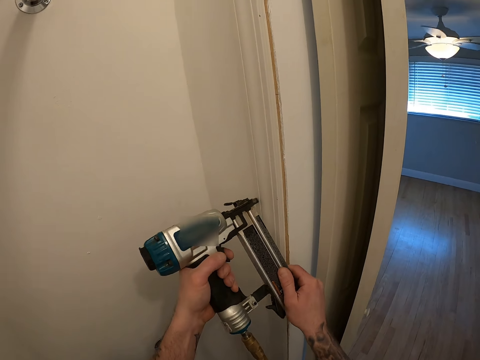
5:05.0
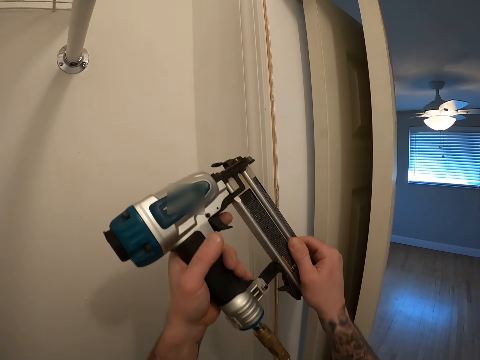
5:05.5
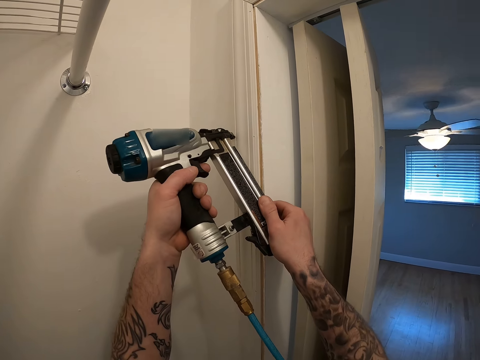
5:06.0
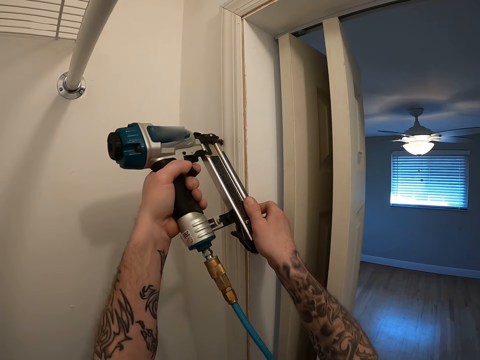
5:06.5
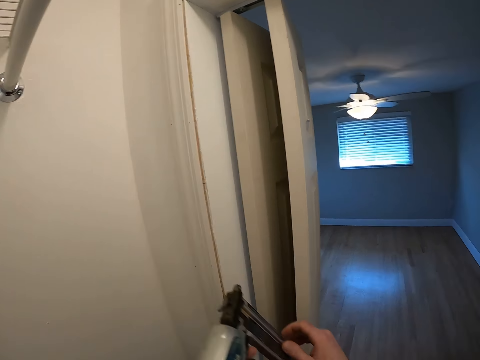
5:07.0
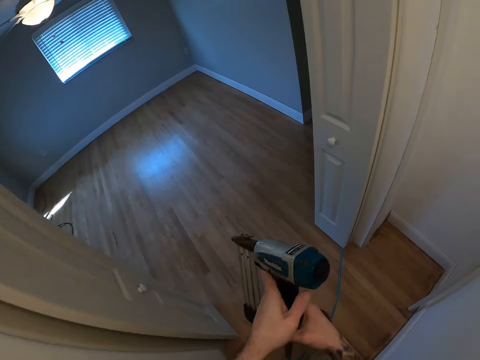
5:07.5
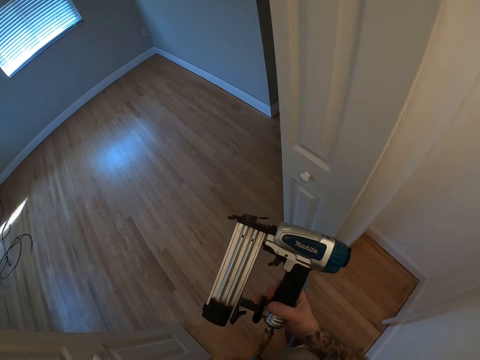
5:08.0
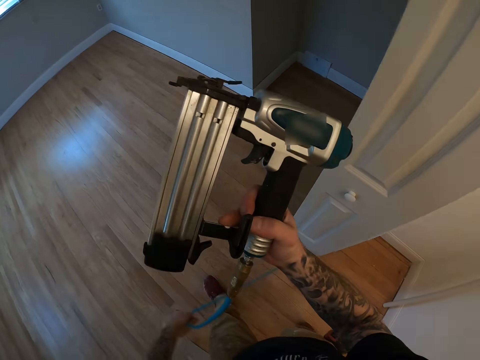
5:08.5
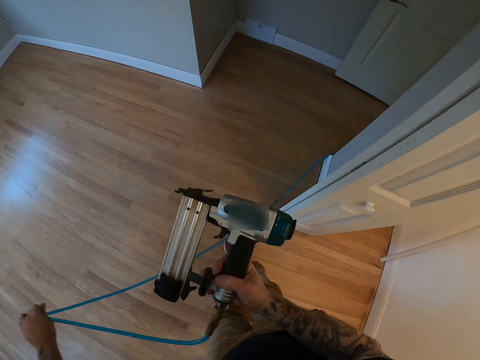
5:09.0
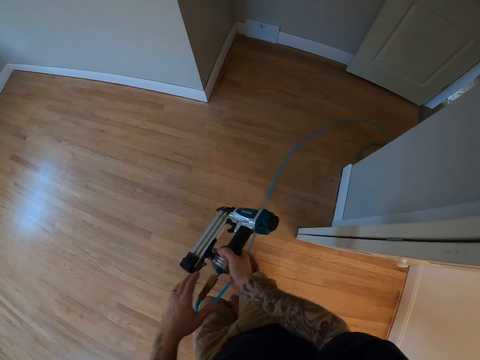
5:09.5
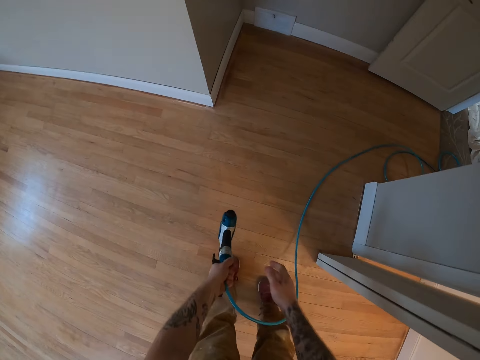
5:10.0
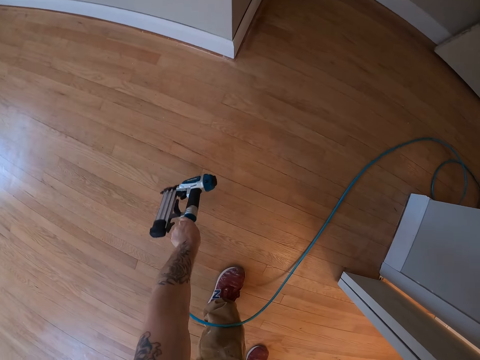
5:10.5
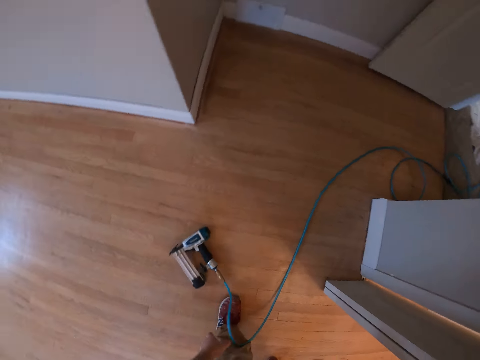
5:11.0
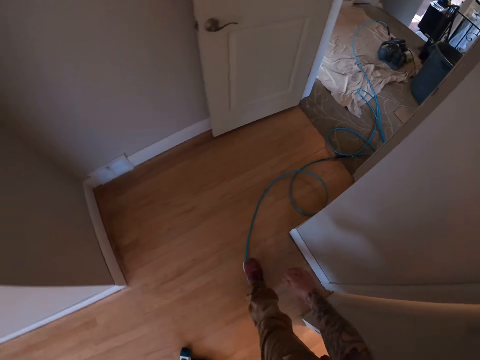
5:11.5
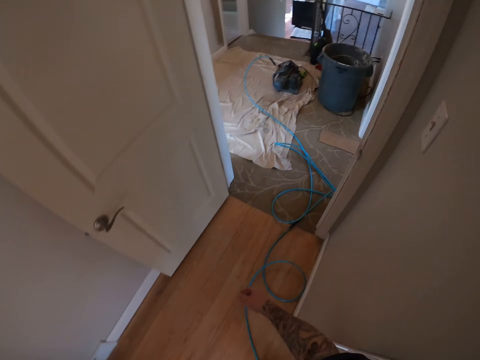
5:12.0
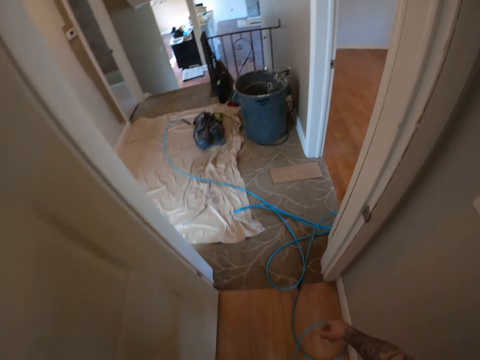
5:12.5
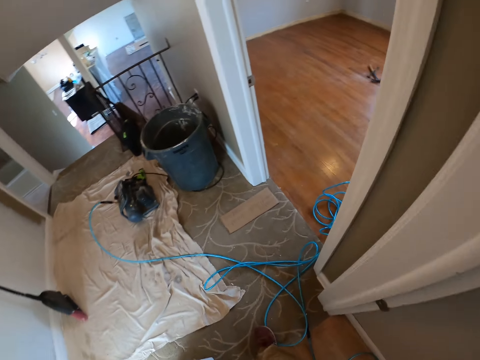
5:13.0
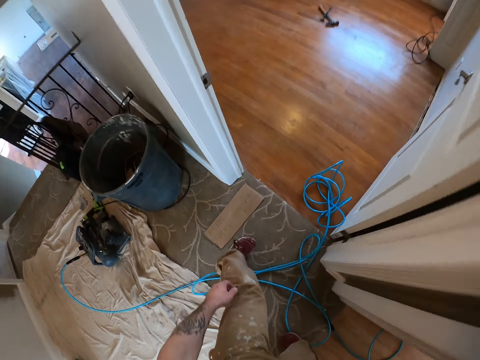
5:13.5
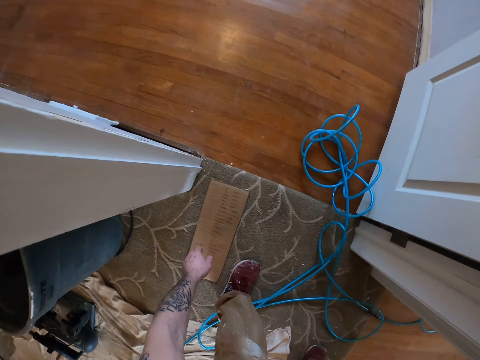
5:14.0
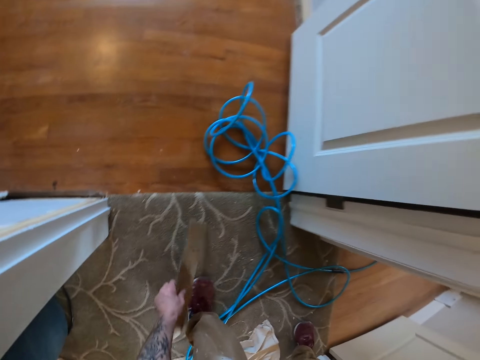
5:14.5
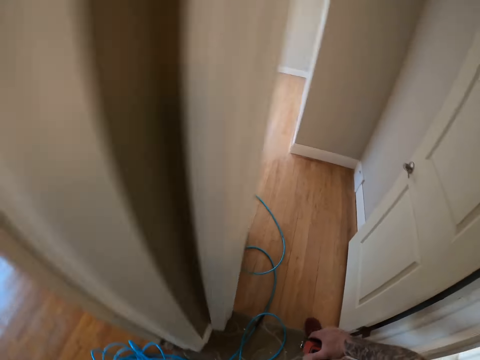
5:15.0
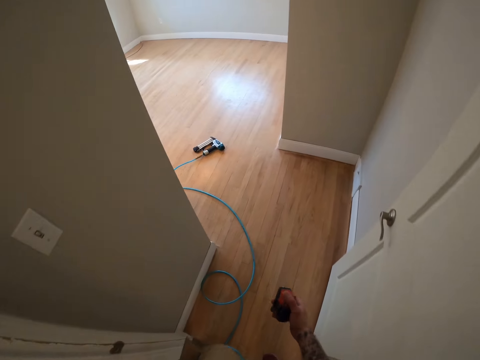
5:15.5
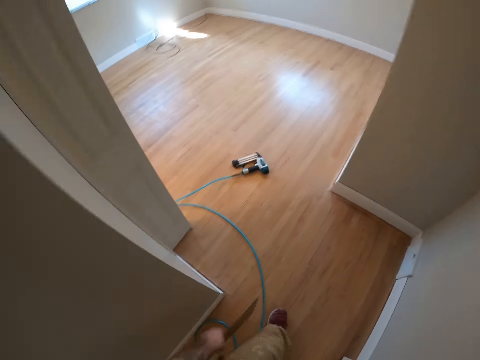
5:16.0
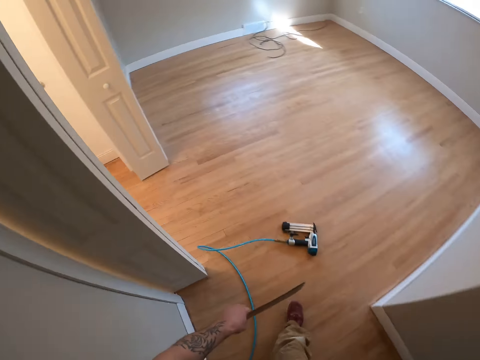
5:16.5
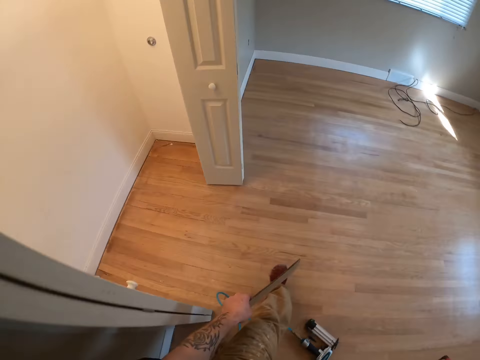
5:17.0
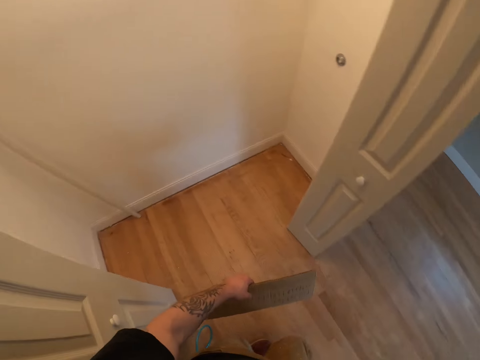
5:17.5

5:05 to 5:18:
The camera wearer moves around the room. He pulls the cable of the nail gun. He places the nail gun on the floor. He moves around the house. He picks up a carton paper or cardboard from the floor. He carries the cardboard. He holds a tape measure in his hand.

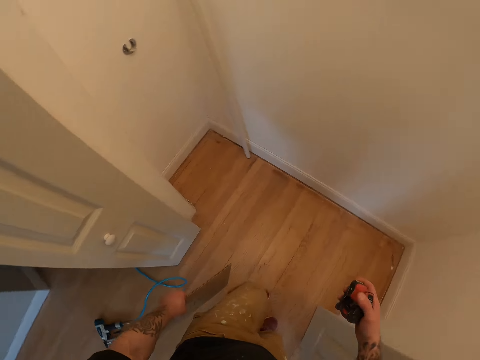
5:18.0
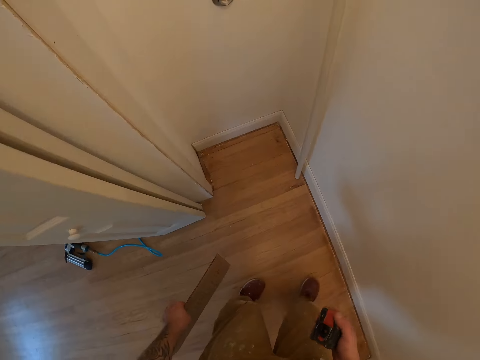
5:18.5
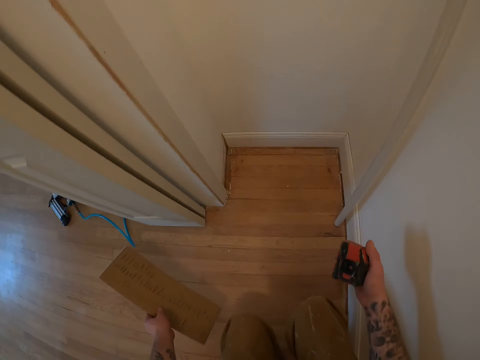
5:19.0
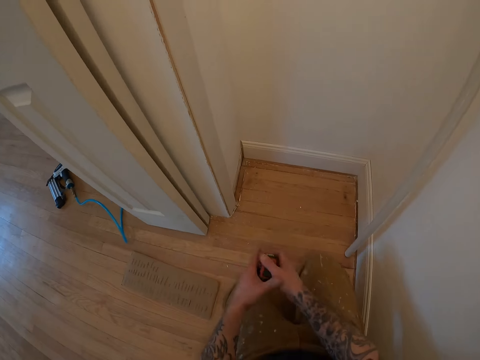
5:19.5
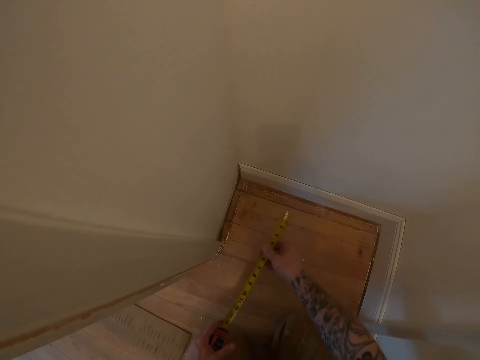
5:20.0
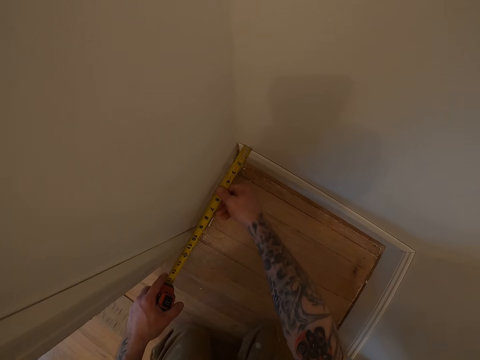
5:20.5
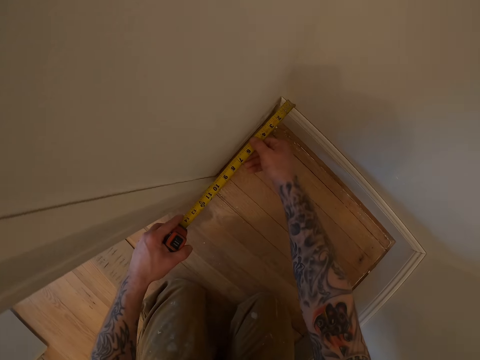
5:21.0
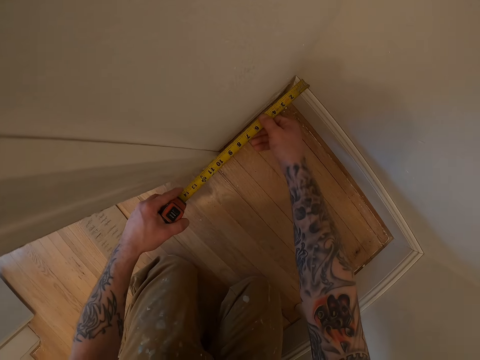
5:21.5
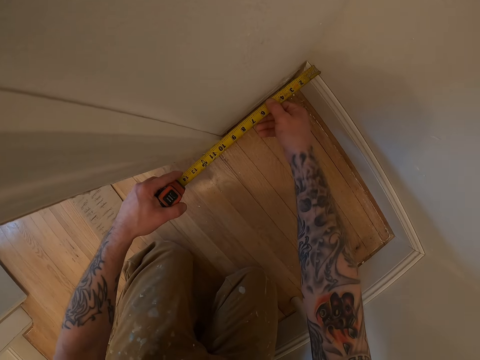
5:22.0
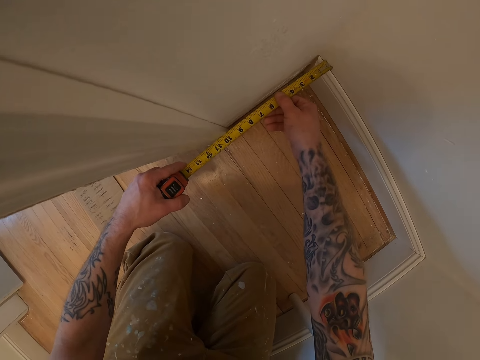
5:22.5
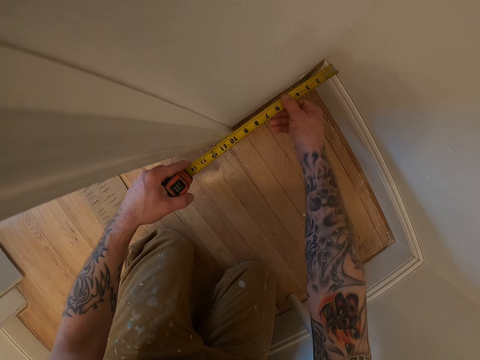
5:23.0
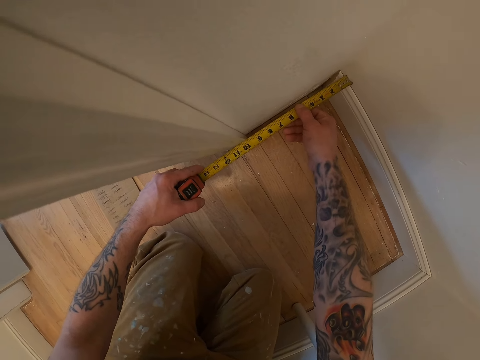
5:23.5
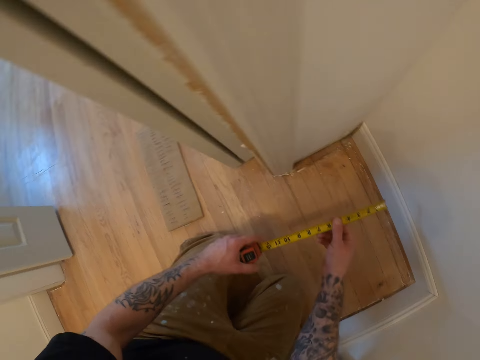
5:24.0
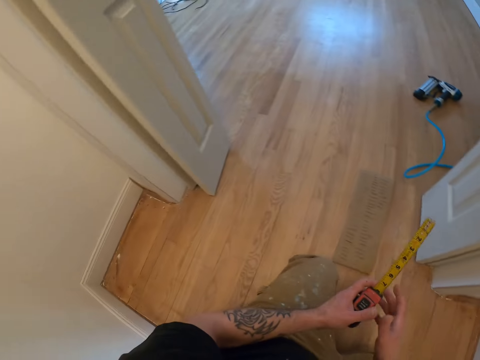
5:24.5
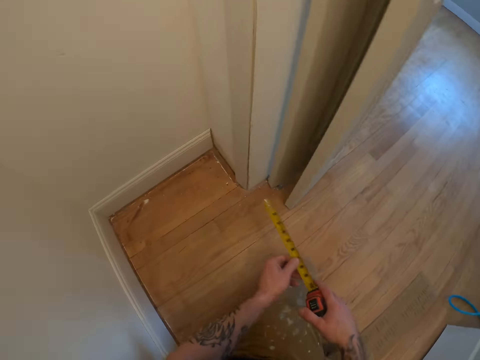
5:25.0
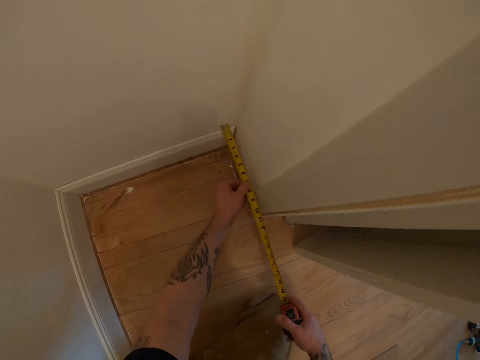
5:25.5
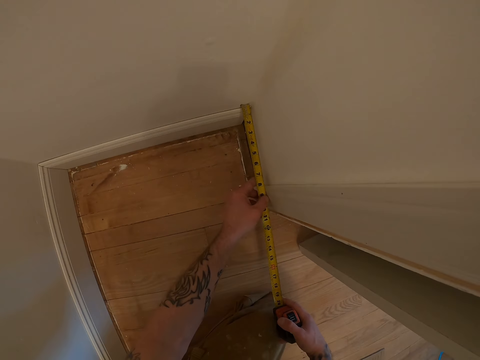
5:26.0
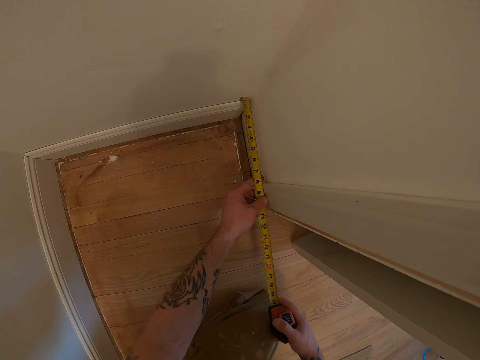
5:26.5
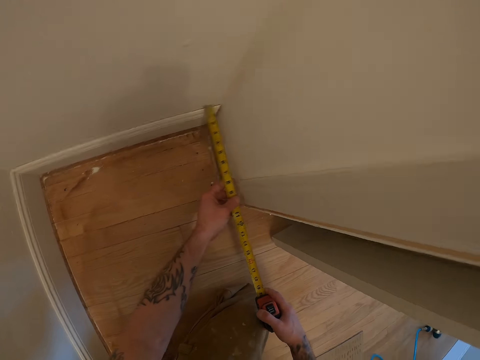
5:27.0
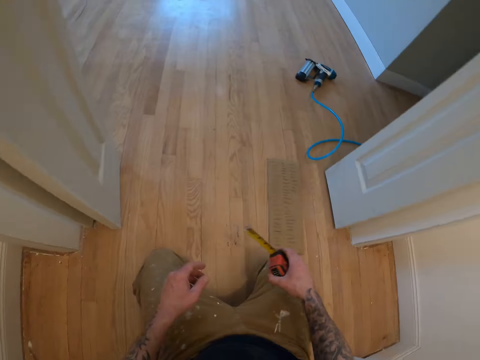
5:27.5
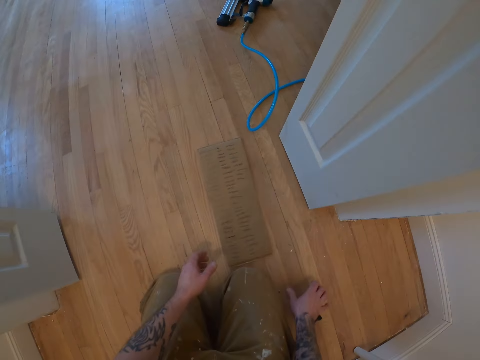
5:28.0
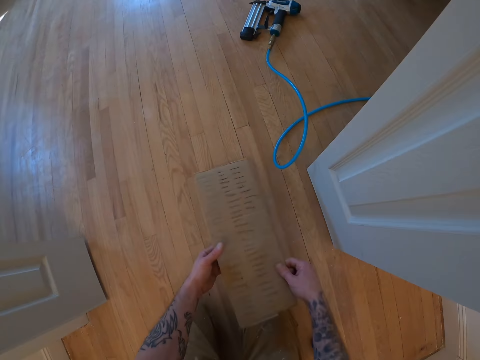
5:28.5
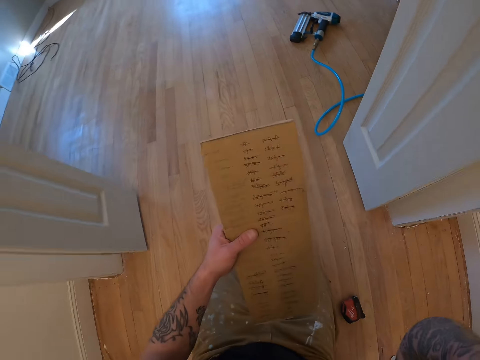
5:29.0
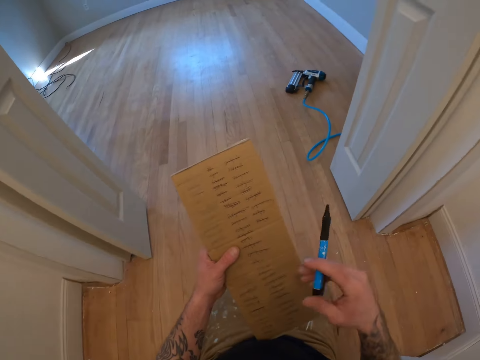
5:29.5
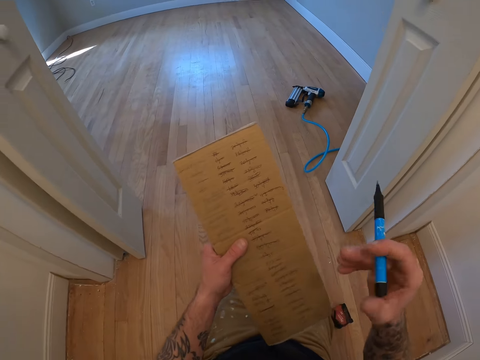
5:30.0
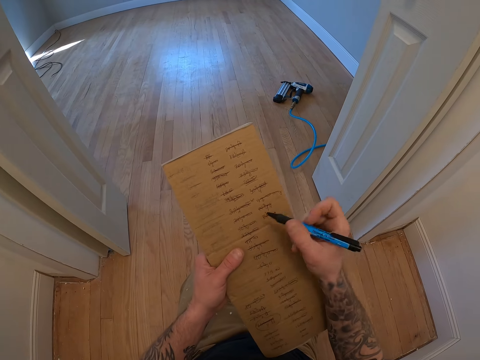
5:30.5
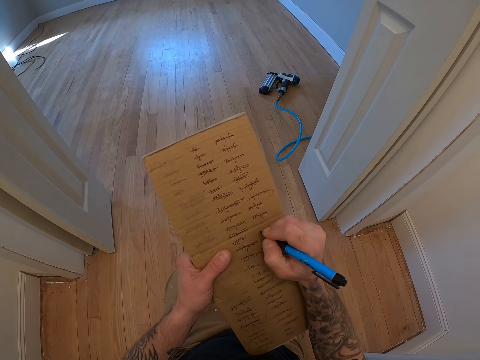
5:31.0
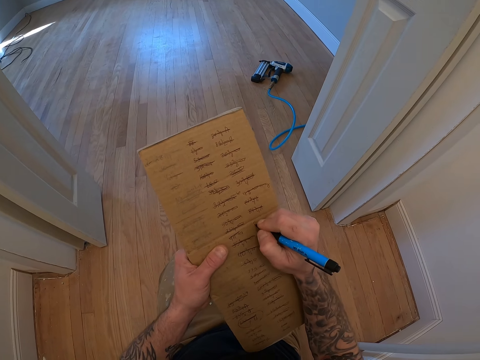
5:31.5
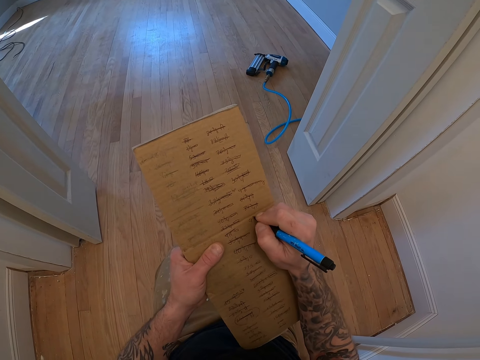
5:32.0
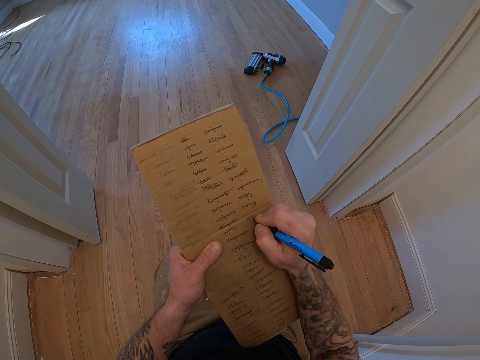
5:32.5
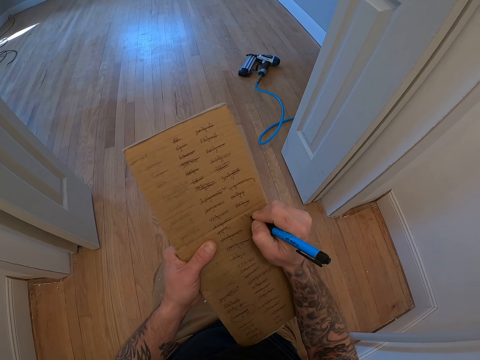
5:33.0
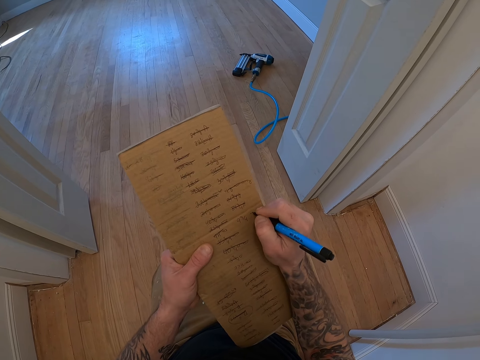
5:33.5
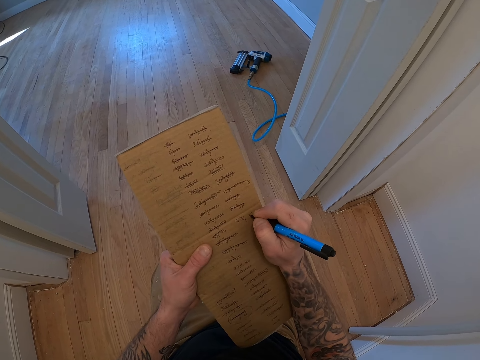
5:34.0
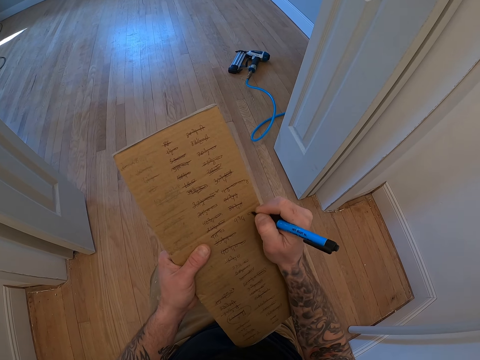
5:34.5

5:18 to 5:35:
The camera wearer places the cardboard or carton paper on the floor. They kneel on the floor. They pull out the tape of the tape measure. They measure the inner side of the closet. They position the tape measure on the floor. They grab the cardboard on the floor. They write on the cardboard.
